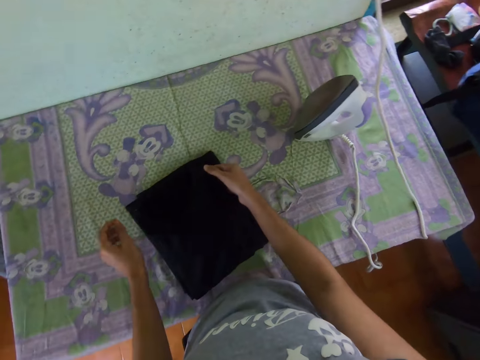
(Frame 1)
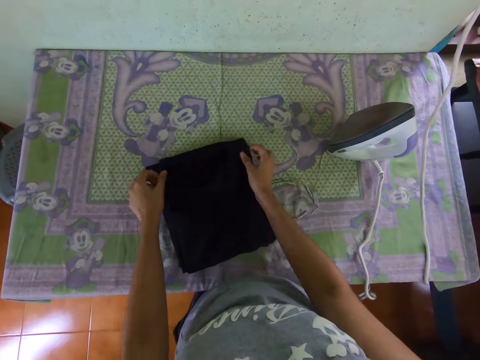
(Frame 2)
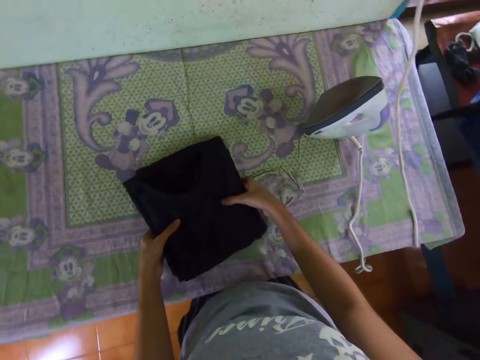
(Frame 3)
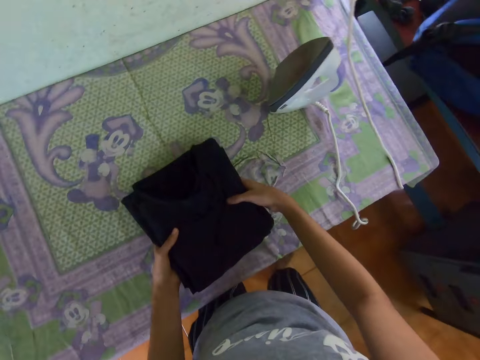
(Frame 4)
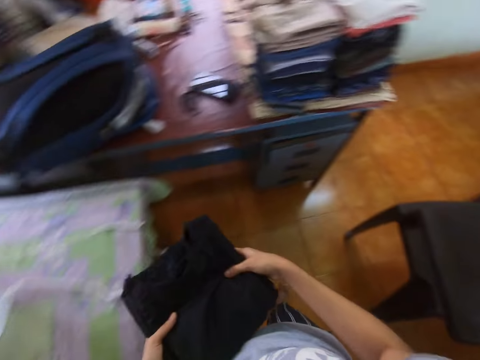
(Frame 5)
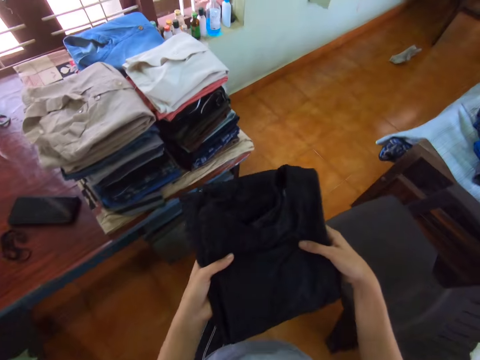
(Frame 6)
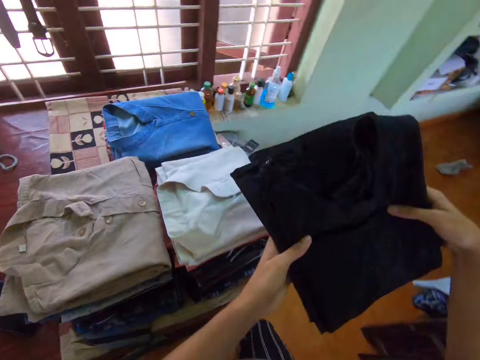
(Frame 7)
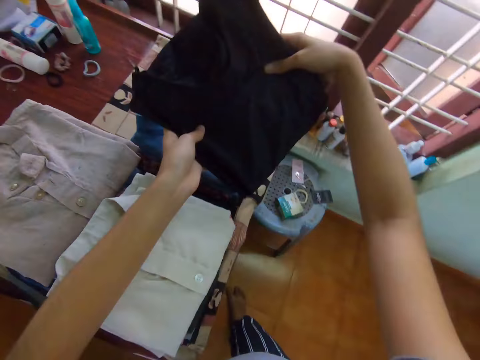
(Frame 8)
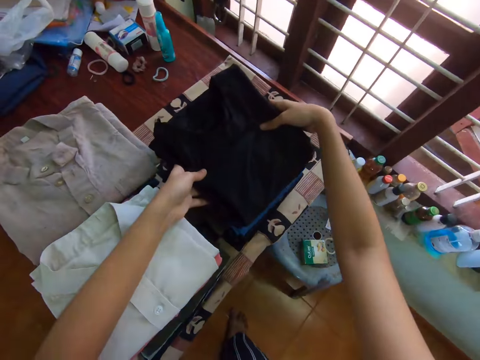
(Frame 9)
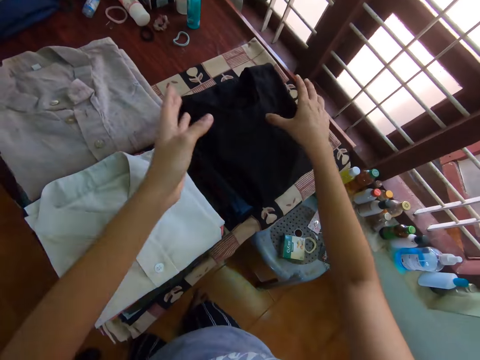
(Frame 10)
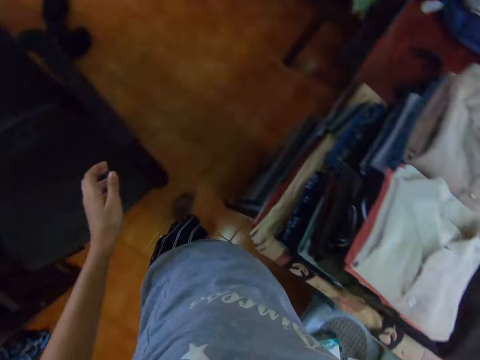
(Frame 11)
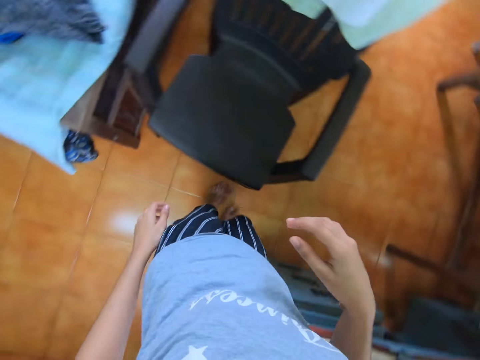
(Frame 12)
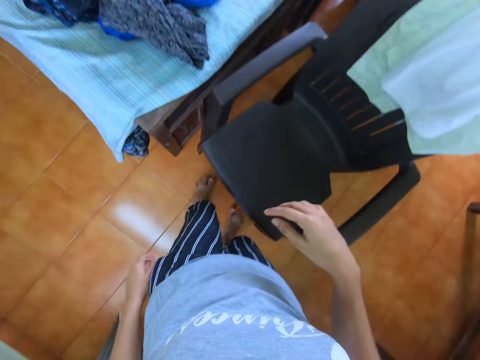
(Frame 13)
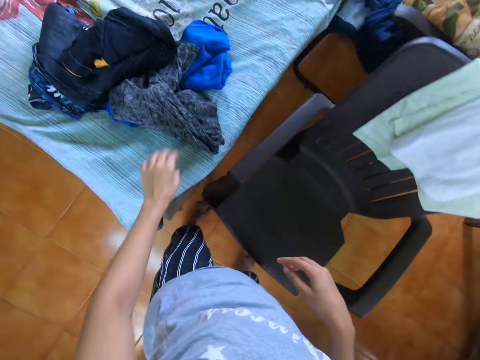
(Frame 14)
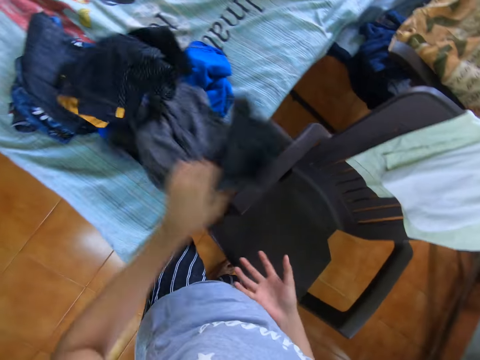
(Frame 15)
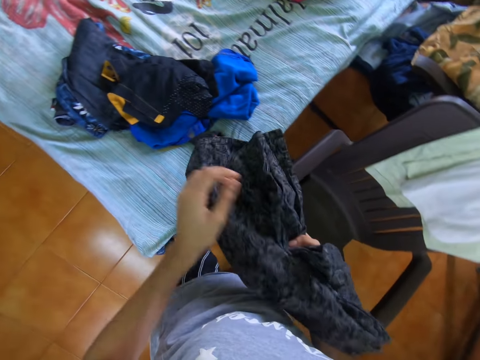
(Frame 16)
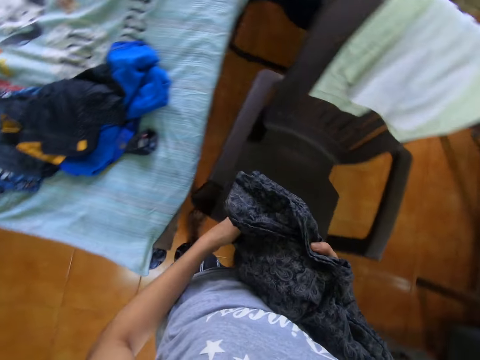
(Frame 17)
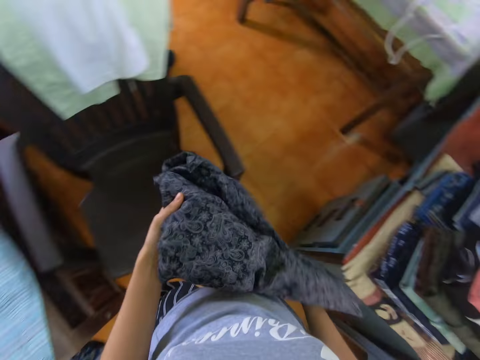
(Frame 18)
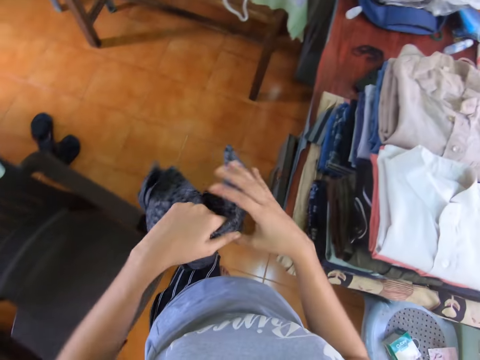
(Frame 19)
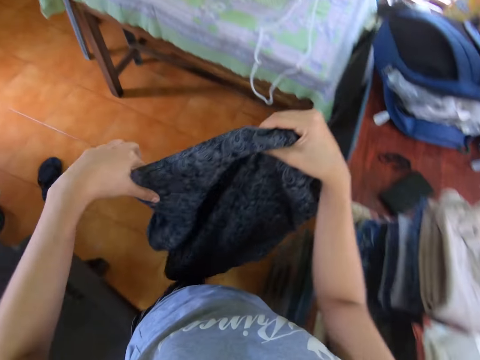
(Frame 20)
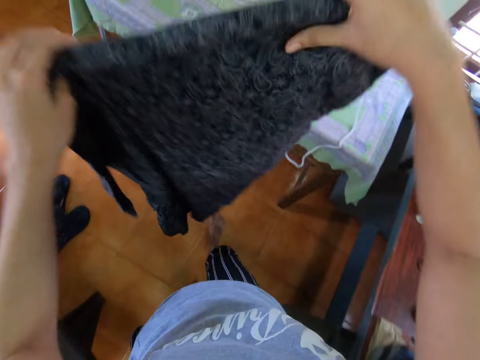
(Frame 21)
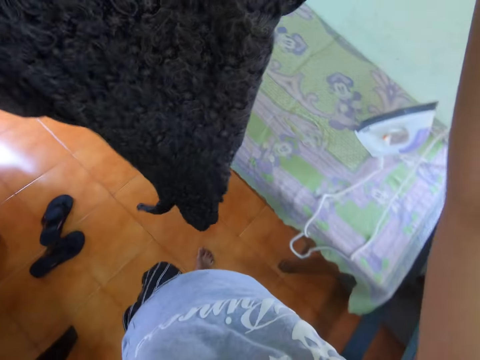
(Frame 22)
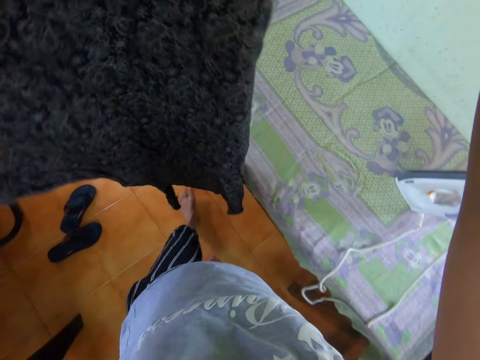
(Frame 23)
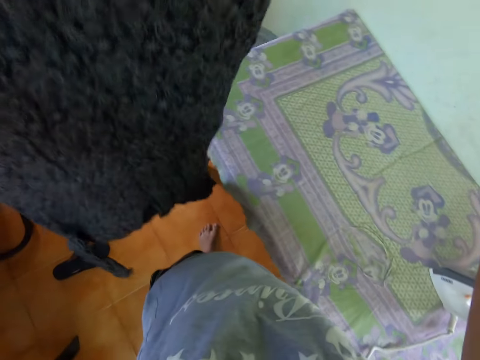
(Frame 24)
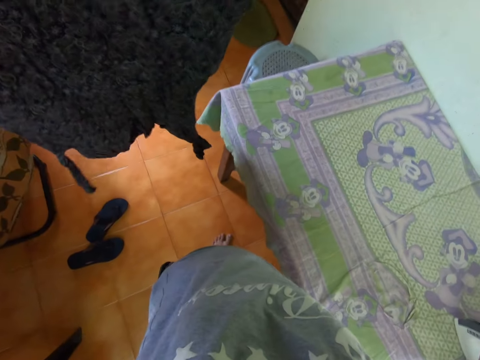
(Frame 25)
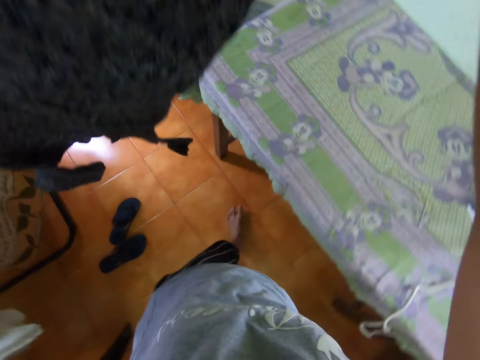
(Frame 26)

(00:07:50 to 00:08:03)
The camera wearer picks the dress or cloth from the table. They walk in the room. They place the dress on the table. They look around the room. They walk in the room. They pick the dress from the bed. They adjust the cloth. They walk in the room. They adjust the cloth.

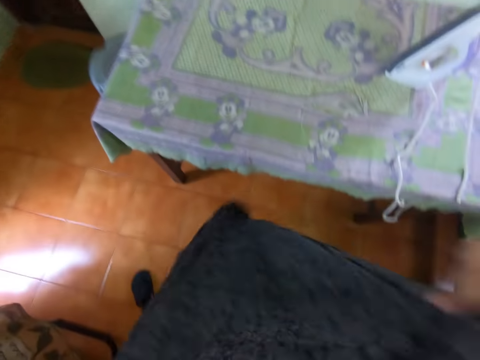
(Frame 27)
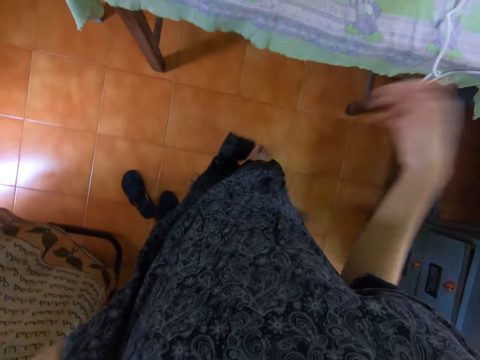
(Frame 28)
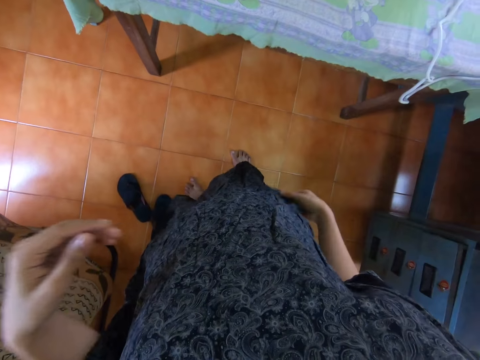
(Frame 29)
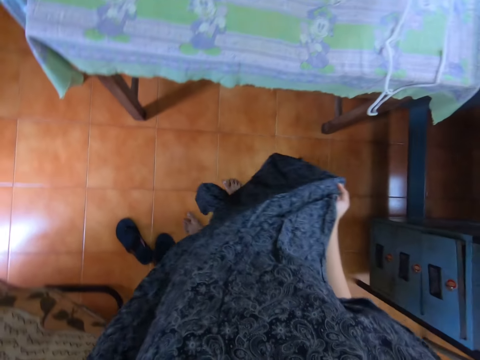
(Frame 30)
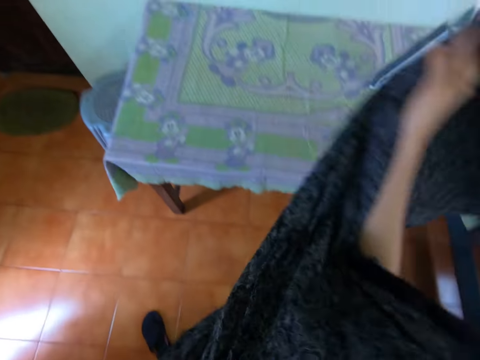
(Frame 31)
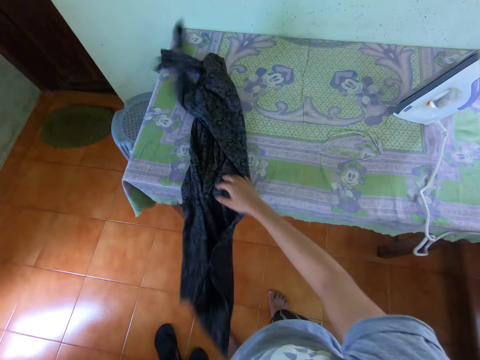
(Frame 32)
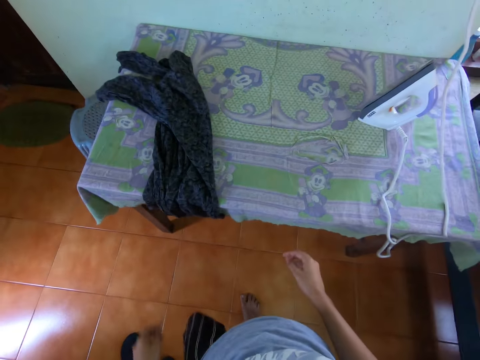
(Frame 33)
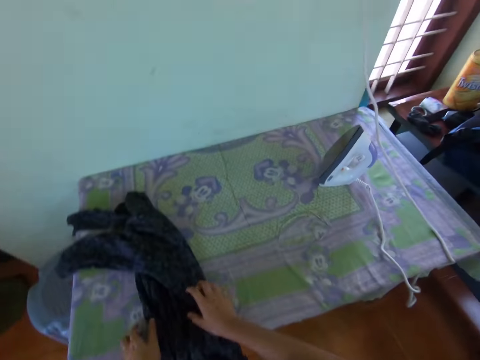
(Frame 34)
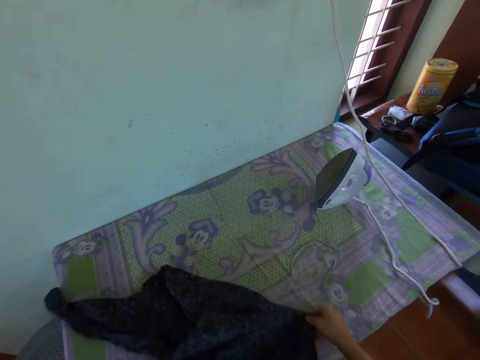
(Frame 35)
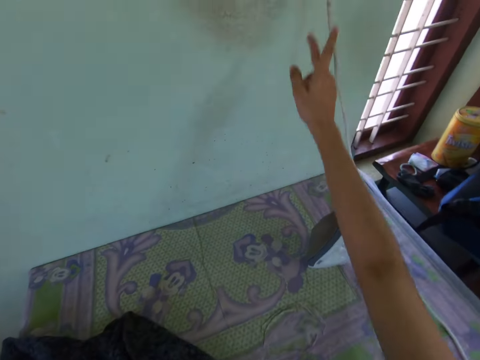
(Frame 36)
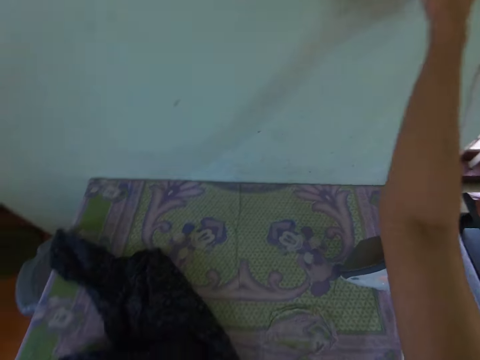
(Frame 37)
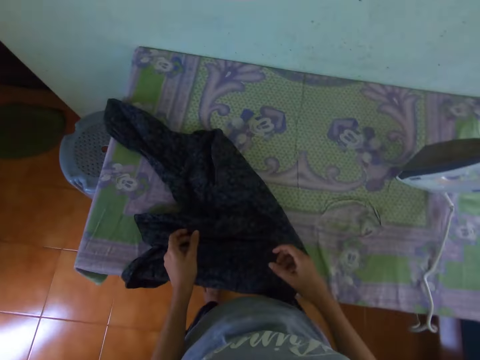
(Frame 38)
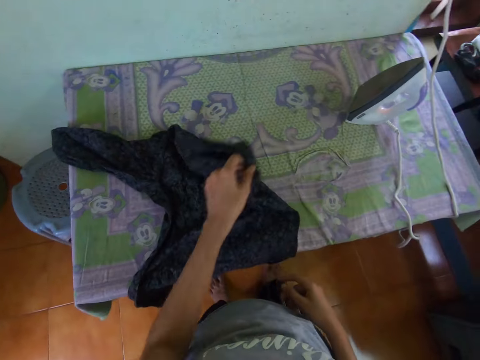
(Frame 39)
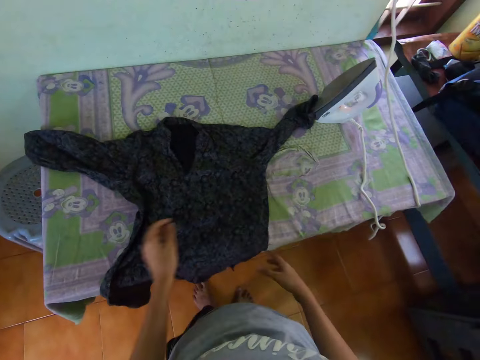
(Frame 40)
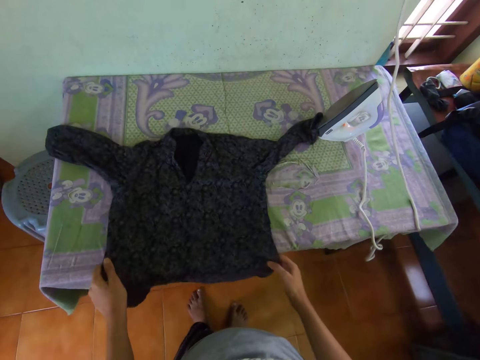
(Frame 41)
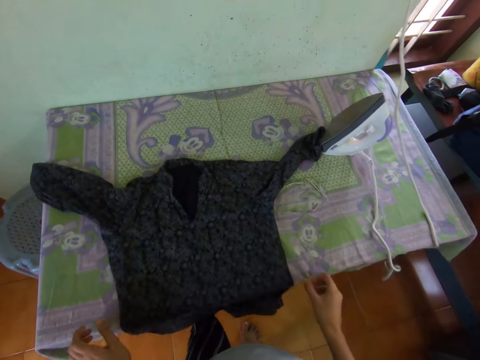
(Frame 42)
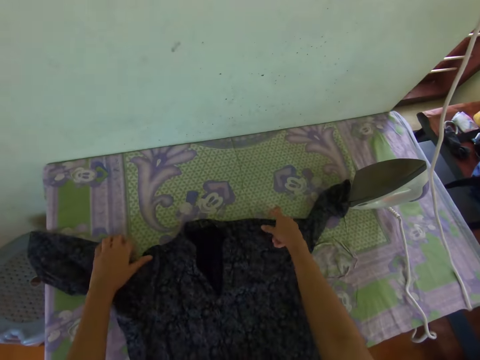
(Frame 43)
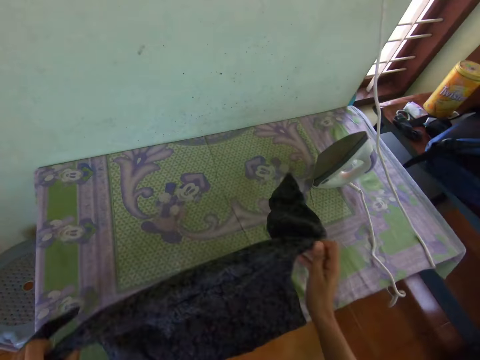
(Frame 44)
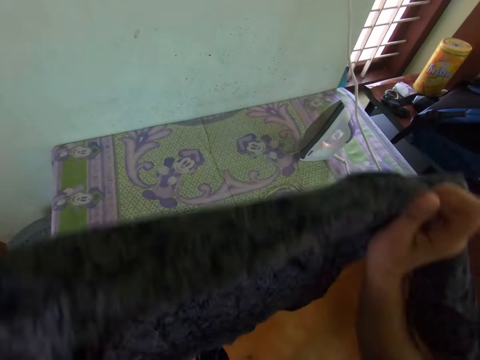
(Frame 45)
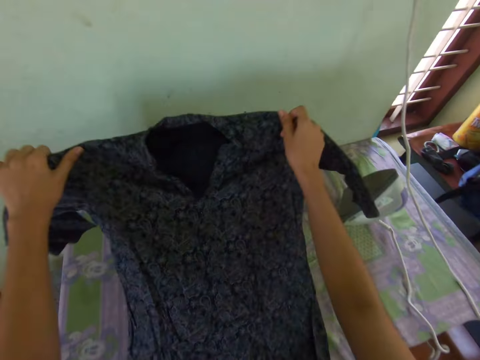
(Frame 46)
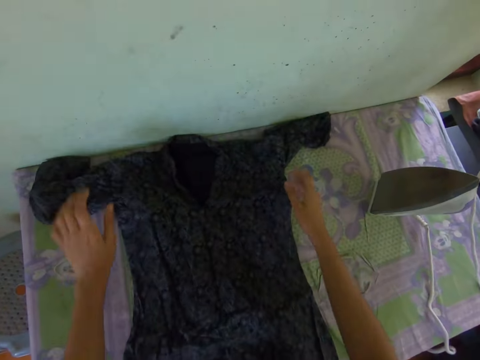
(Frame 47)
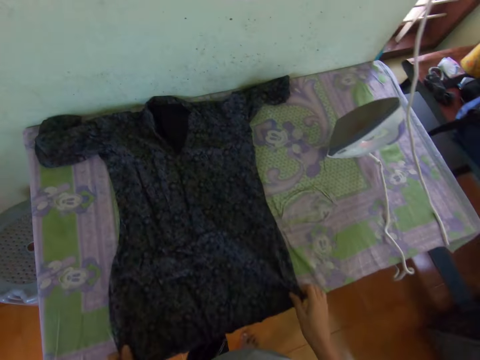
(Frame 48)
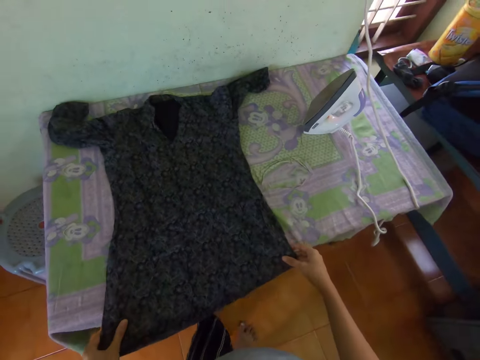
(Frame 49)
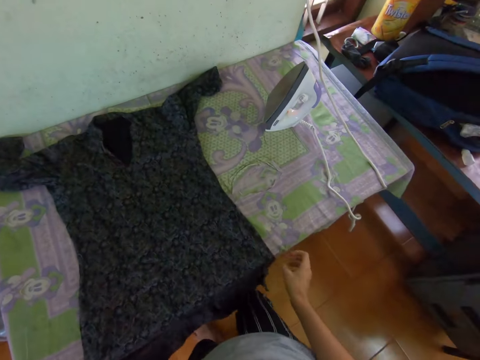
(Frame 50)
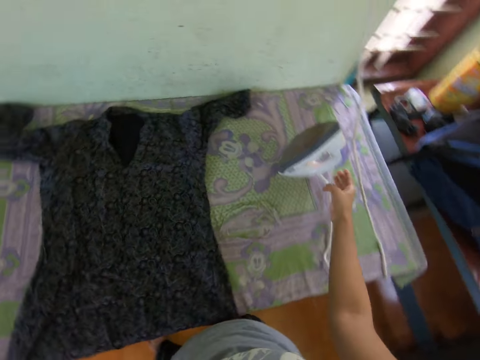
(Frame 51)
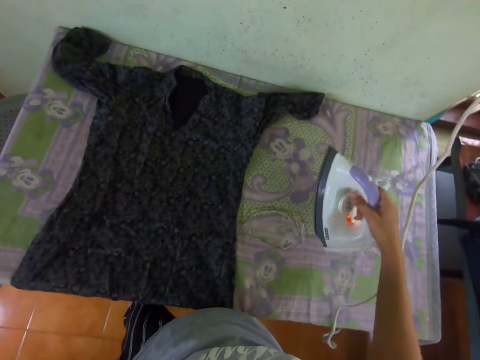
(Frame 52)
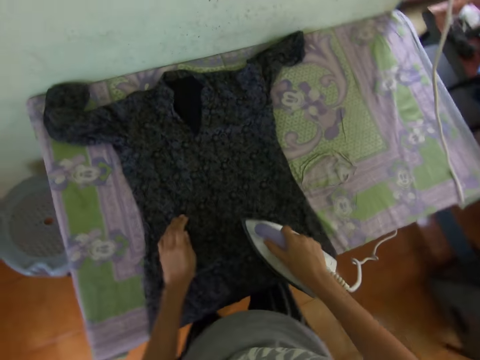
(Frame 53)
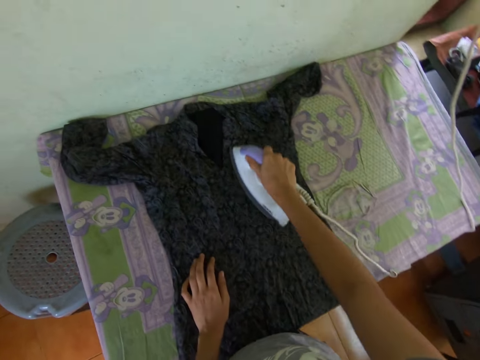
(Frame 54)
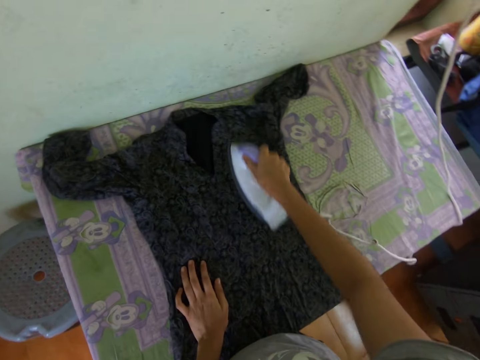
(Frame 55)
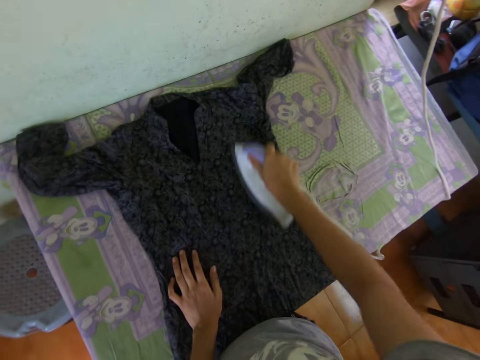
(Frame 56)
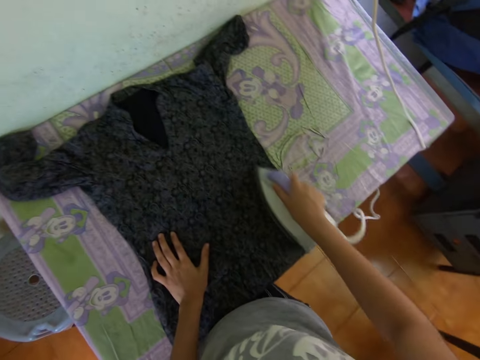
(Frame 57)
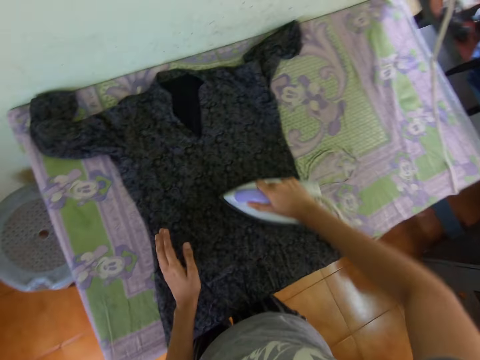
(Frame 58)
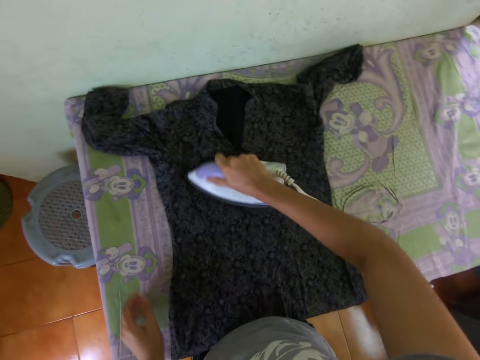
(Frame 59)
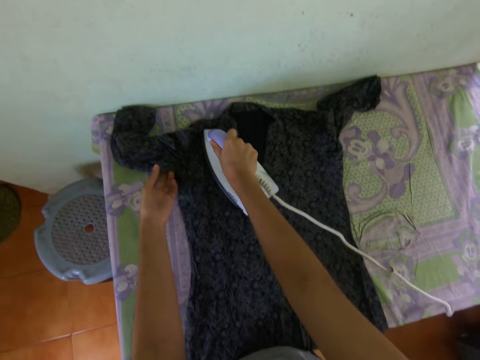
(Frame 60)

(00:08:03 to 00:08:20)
The camera wearer looks at the dress or cloth. They put the cloth on the ironing table. They throw the dress on the table. They adjust the cloth. They press the switch on the wall. They adjust the cloth. They spread the dress on the table. They pick the cloth. They put the cloth on the ironing table. They adjust the cloth. They pick the iron box from the table. They iron the dress with the iron box.
